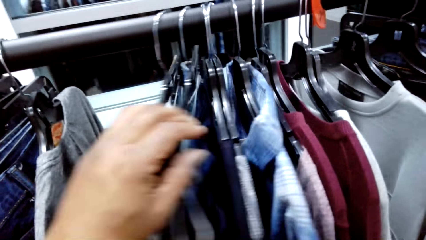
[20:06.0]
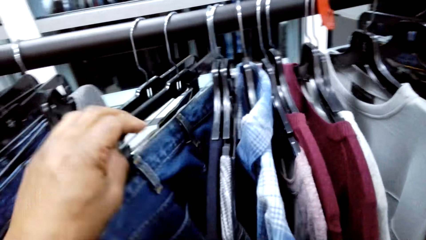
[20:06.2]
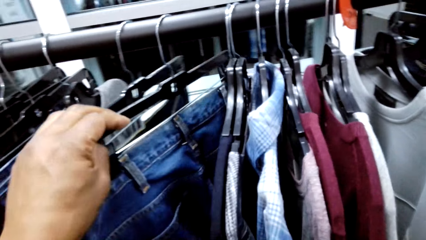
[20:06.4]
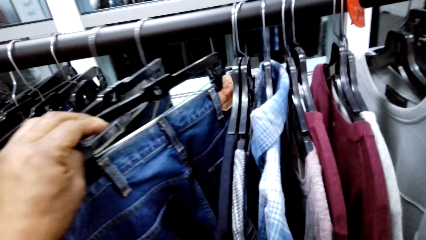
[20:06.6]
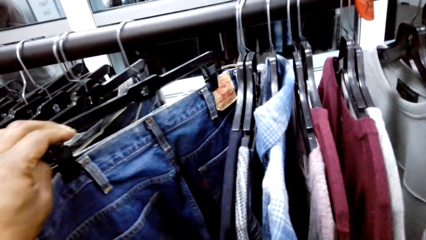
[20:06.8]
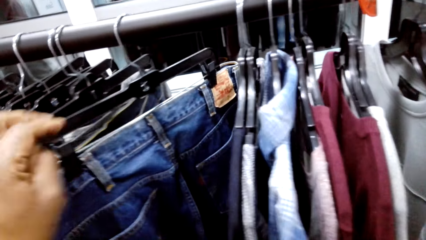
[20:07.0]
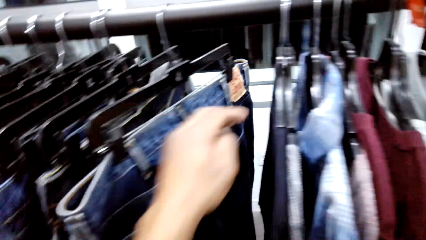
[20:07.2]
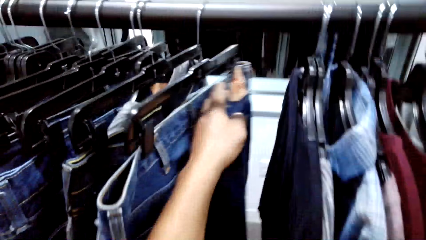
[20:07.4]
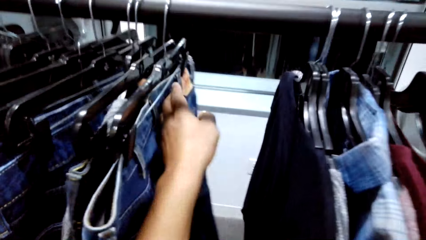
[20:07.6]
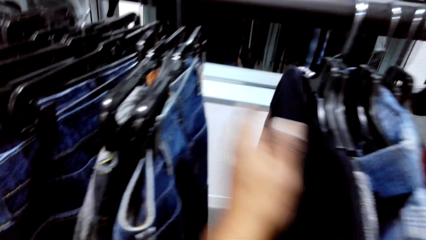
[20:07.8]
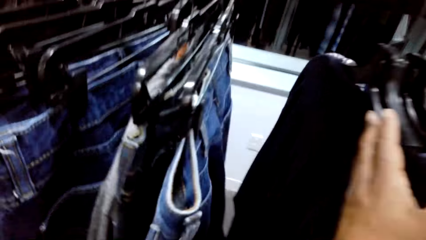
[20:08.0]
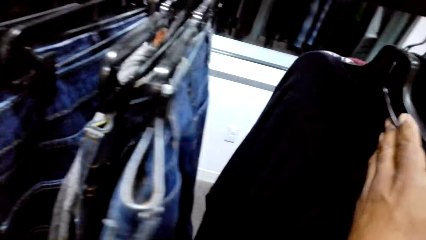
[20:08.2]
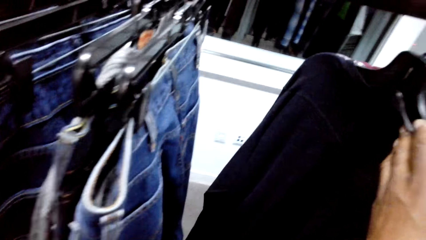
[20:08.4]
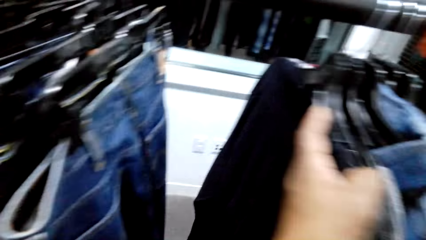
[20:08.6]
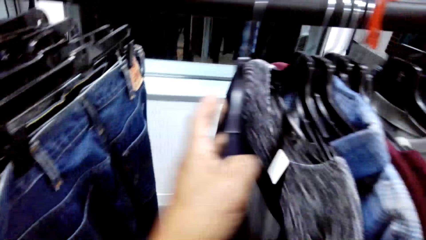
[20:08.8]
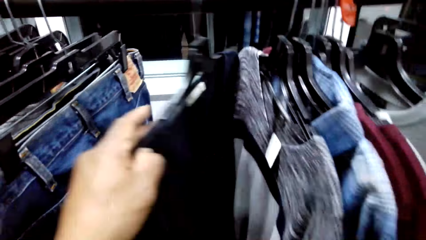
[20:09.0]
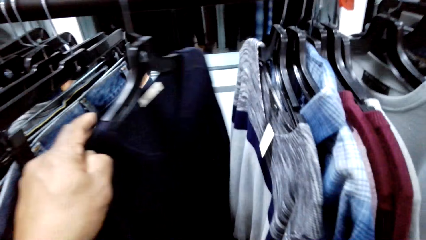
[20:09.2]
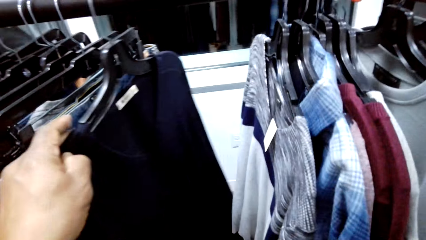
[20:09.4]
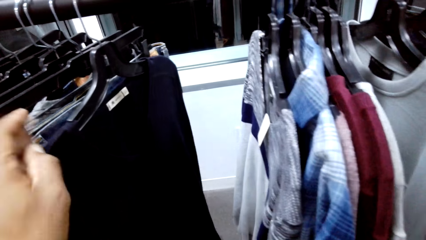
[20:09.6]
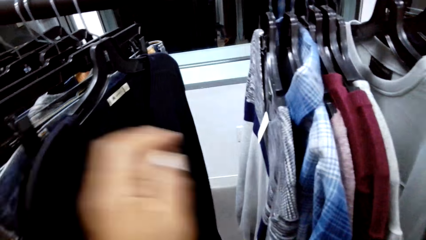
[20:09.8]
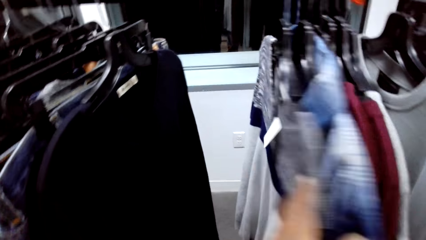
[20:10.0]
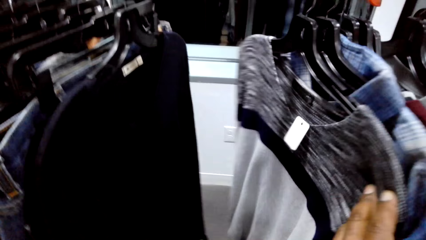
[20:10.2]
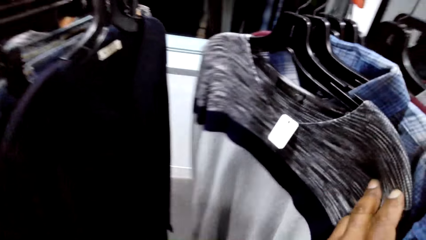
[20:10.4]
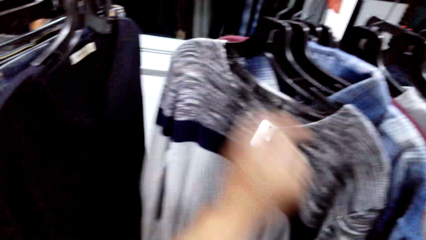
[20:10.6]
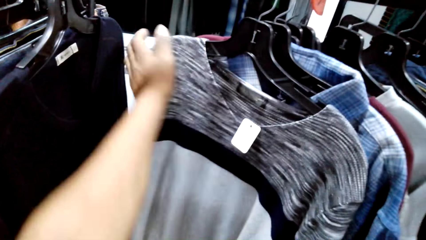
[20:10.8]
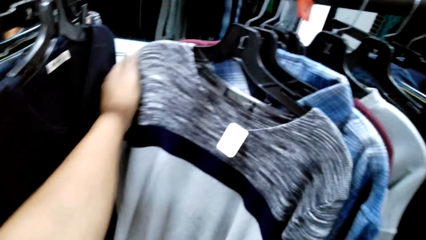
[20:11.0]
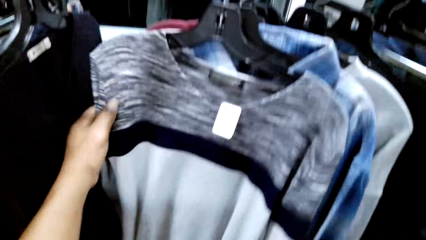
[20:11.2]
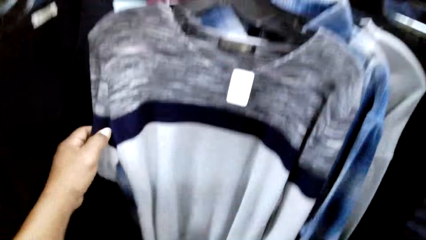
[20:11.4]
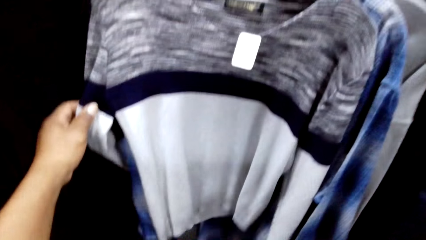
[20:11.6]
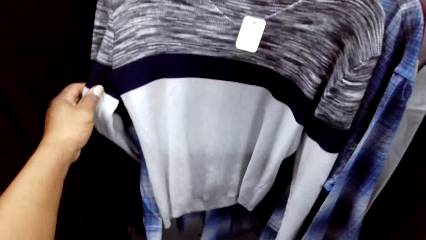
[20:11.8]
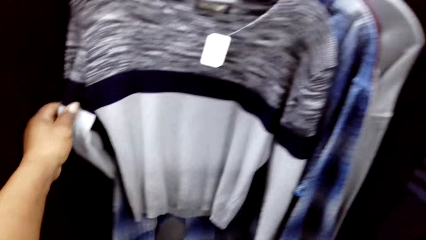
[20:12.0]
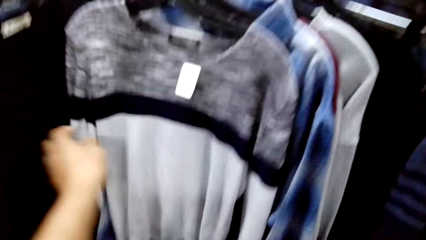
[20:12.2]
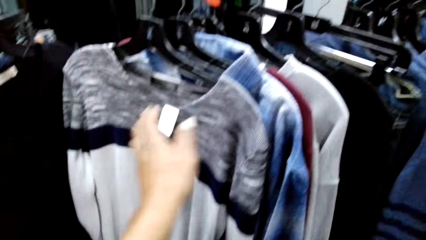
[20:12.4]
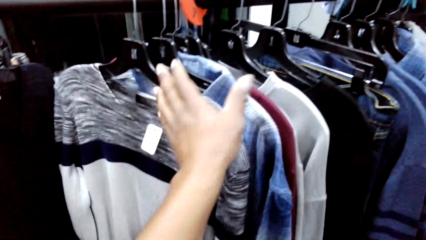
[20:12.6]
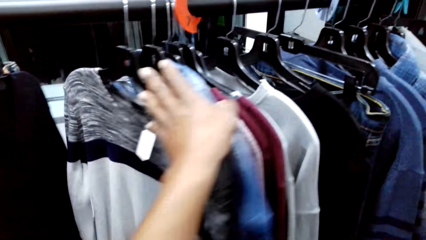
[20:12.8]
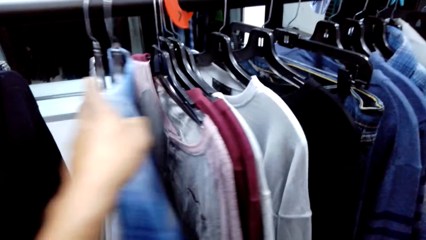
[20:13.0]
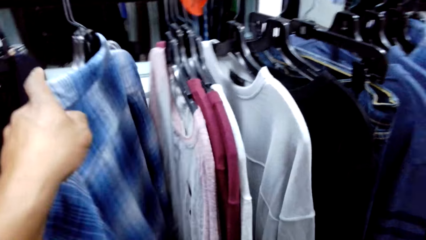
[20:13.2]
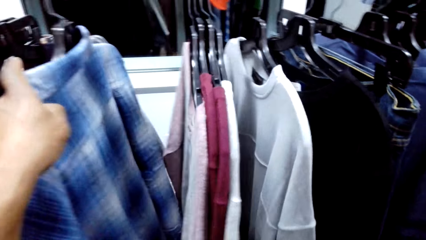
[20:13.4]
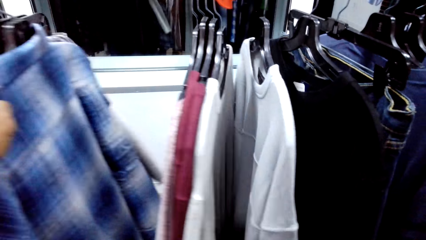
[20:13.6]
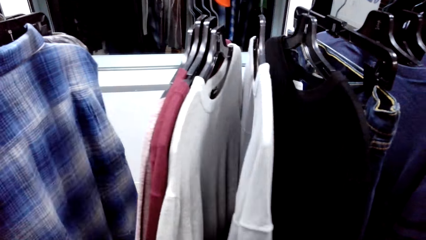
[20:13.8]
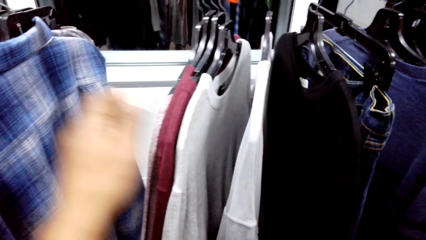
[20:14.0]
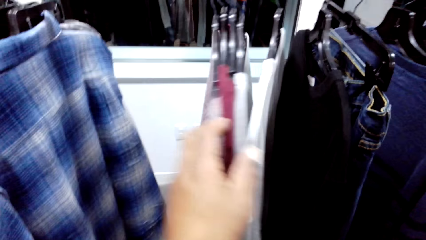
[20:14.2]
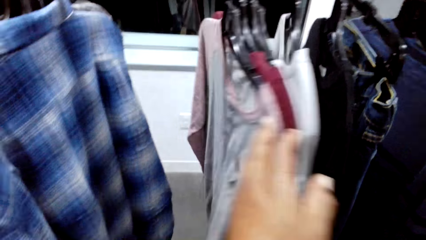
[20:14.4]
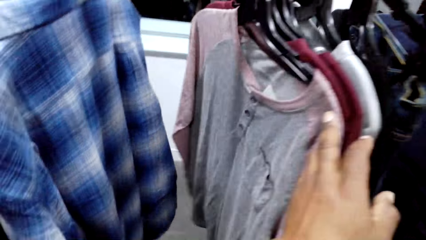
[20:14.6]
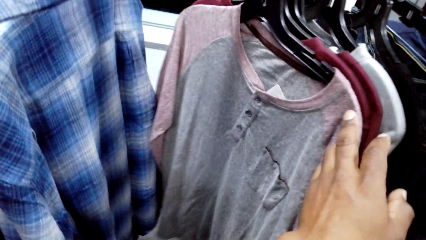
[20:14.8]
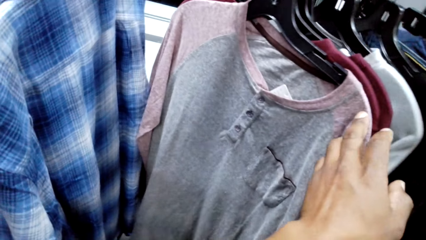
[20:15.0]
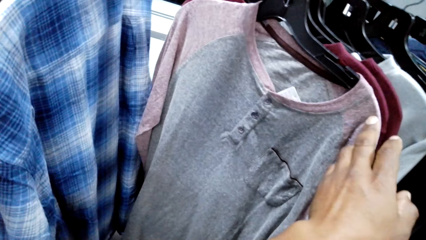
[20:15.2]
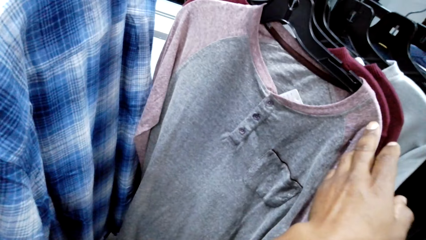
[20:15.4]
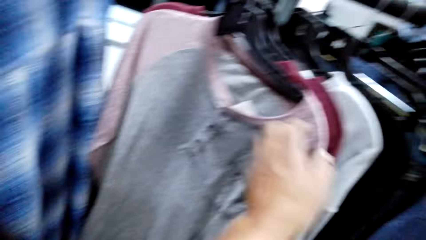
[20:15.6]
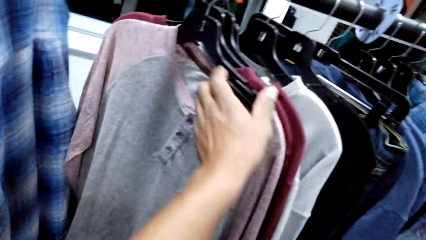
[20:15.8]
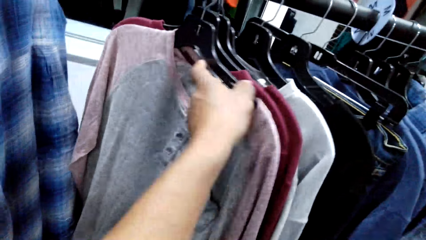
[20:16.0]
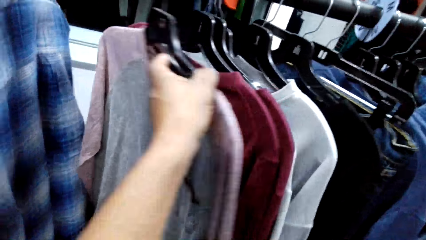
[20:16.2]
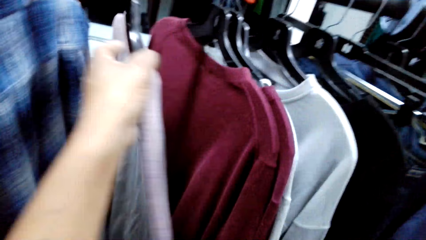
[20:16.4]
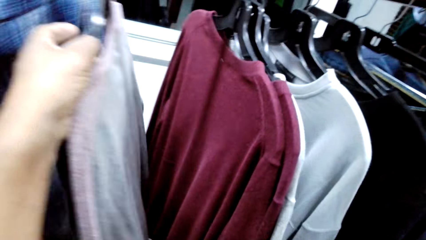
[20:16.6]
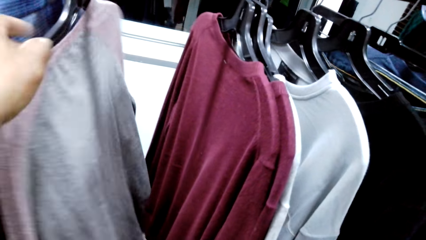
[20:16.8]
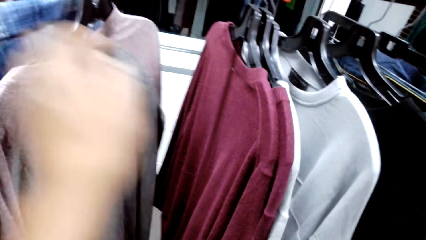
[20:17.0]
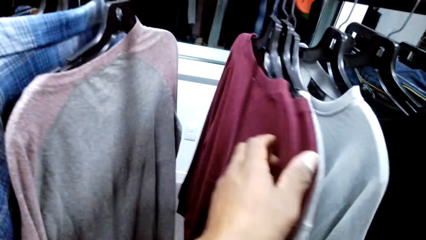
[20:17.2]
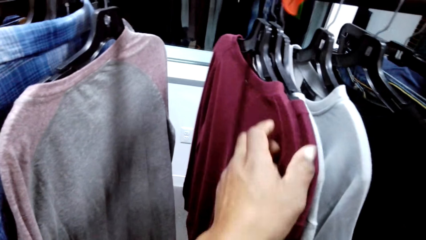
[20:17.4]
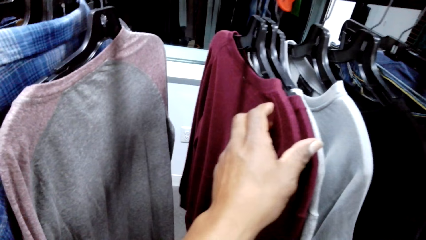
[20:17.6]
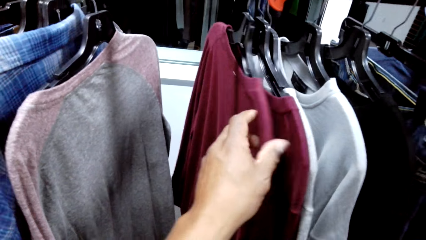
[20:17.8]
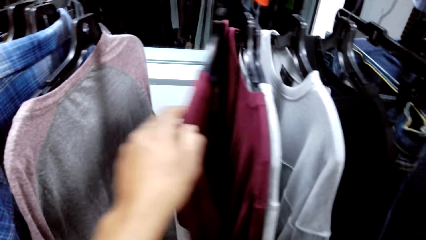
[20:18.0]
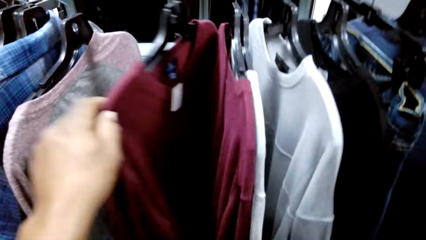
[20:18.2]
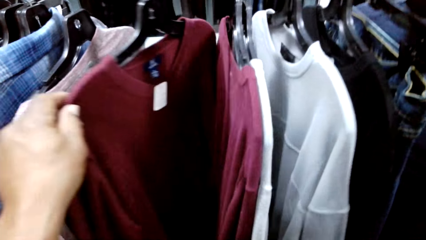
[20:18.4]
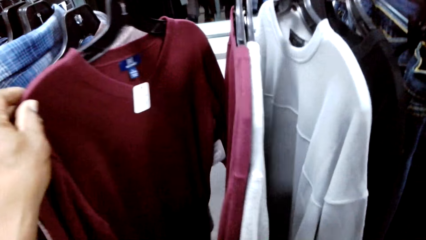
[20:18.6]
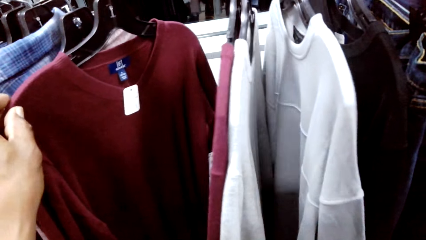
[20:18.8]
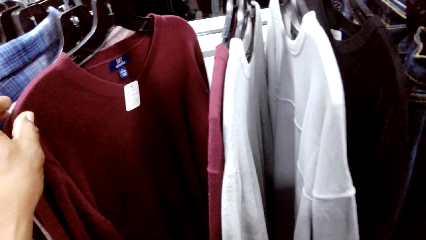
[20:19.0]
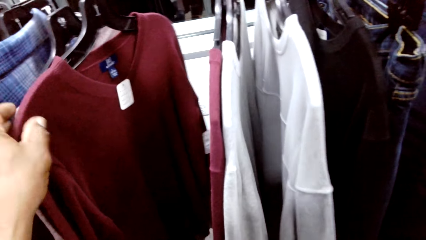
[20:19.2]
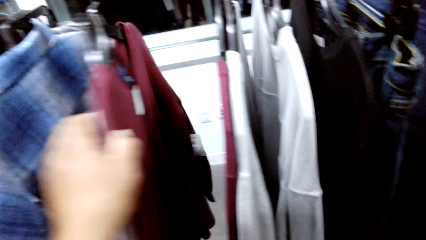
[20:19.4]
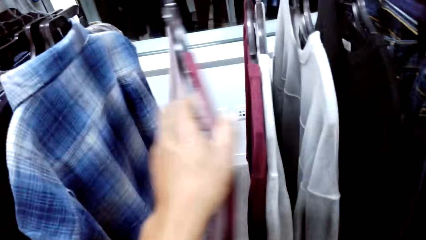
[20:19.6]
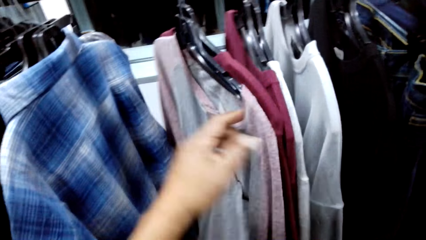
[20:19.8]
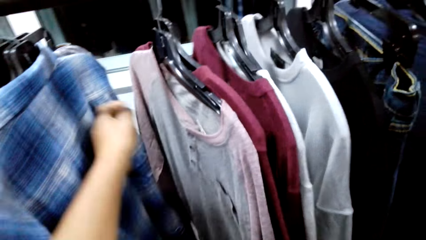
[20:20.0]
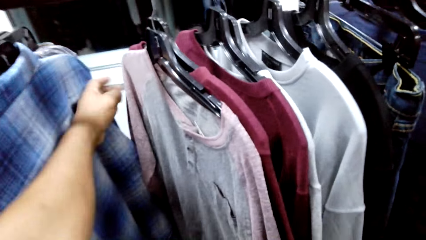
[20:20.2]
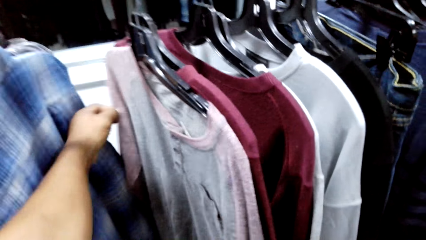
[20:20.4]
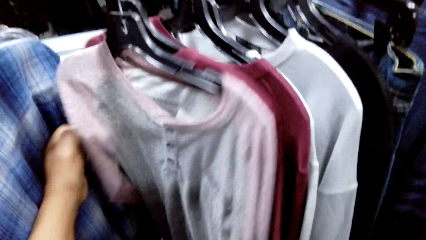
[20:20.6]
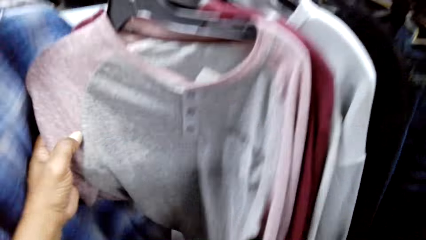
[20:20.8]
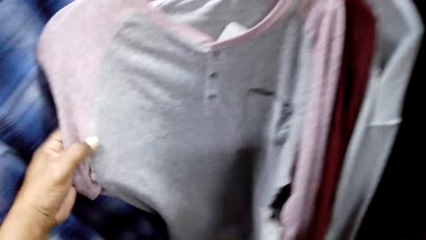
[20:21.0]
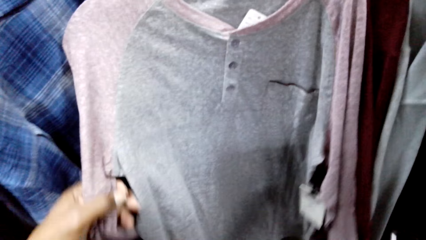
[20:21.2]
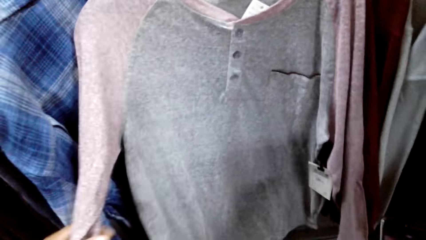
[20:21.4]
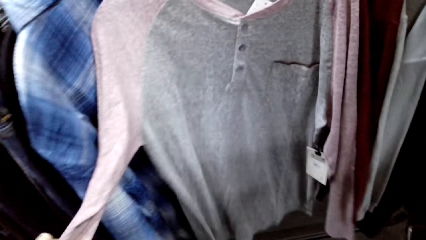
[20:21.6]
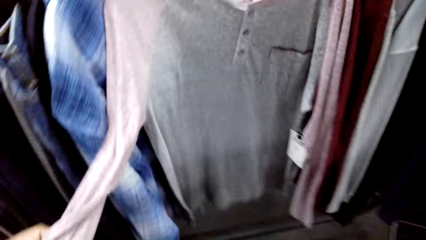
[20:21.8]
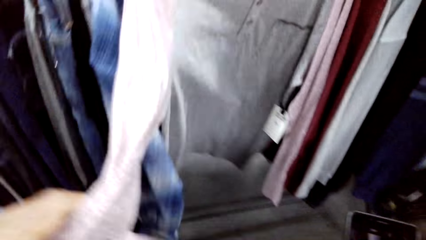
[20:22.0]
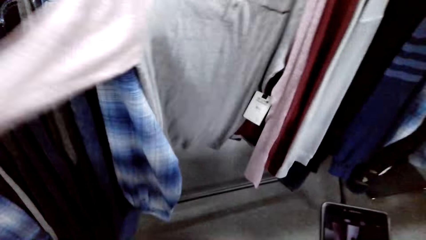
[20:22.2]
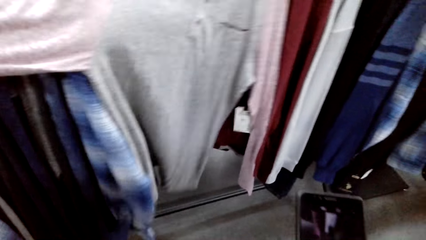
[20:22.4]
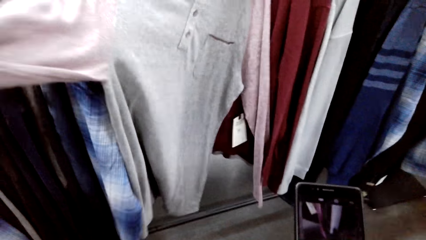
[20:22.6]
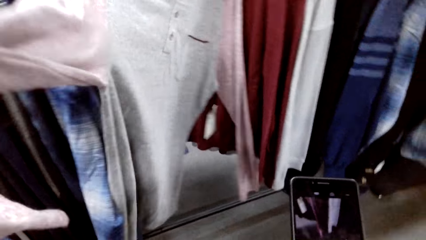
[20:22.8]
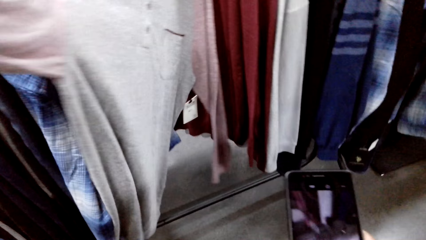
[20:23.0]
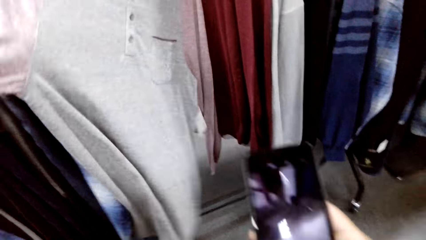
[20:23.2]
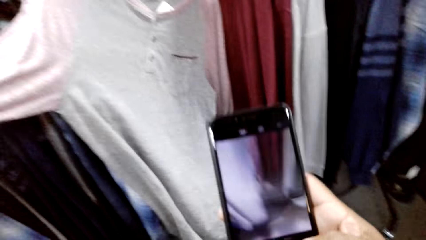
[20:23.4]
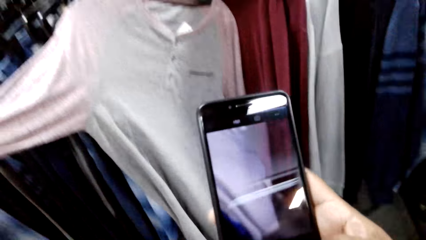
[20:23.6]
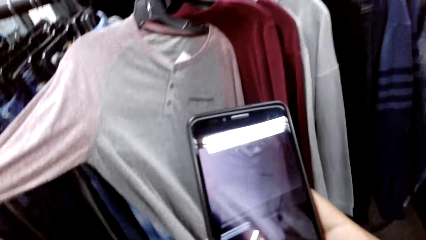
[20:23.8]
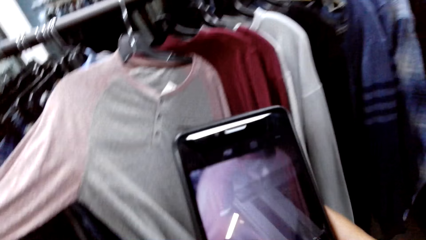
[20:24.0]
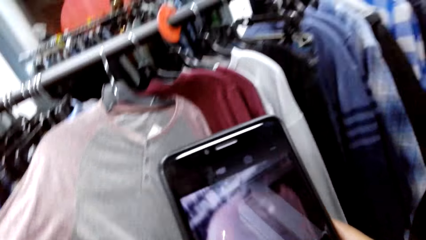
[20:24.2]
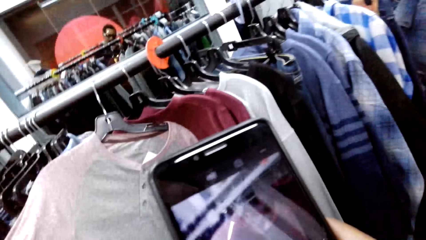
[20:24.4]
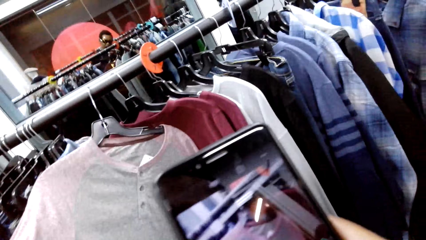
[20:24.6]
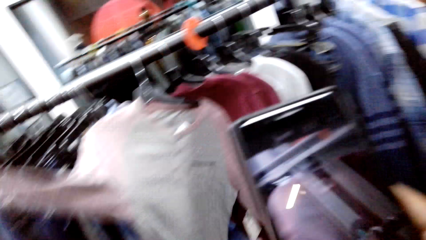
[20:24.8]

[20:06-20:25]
The camera wearer moves the clothes in the hanger. They check the jeans. They check the sweatshirt. They move the sweatshirt and move the flannel shirt. They check the sweatshirt. They hold a top. They take a photo of the sweatshirt and check the sweatshirt.
